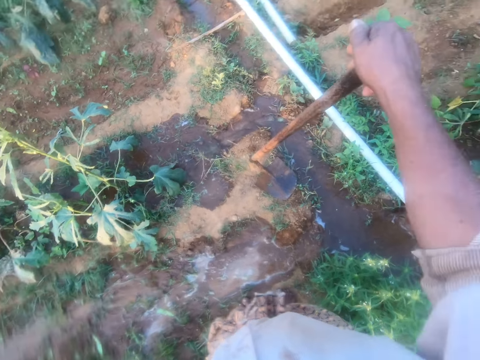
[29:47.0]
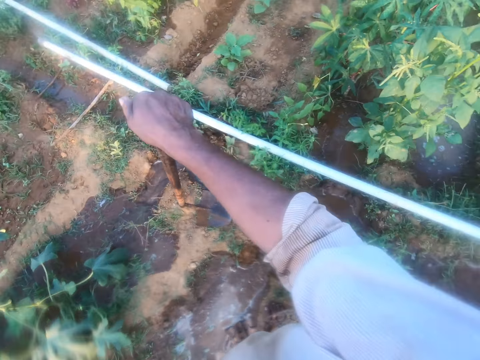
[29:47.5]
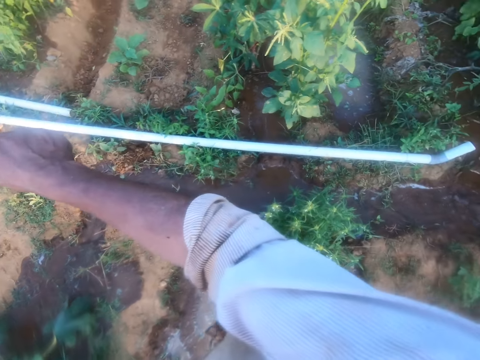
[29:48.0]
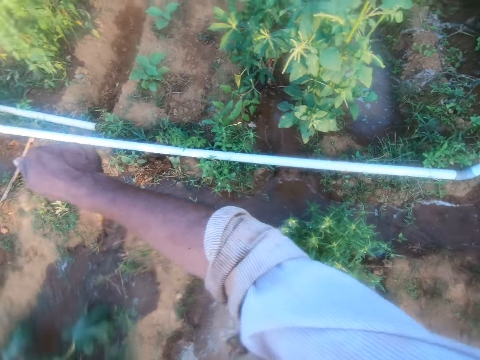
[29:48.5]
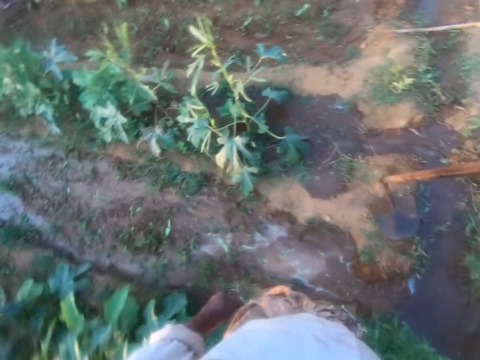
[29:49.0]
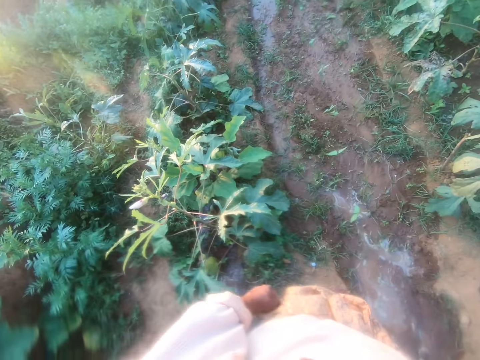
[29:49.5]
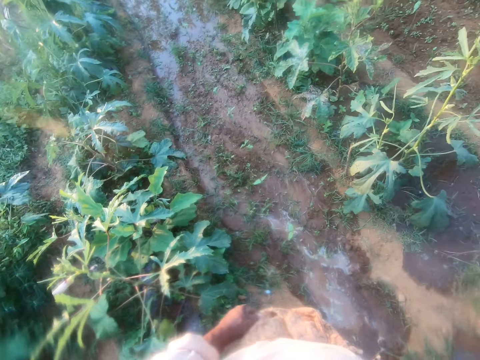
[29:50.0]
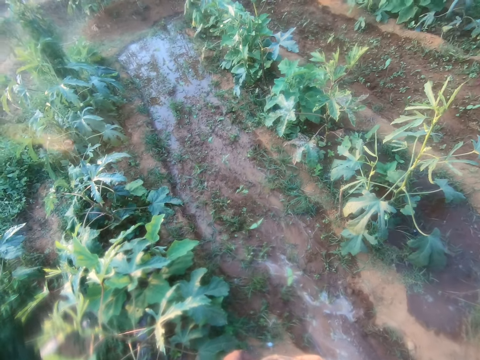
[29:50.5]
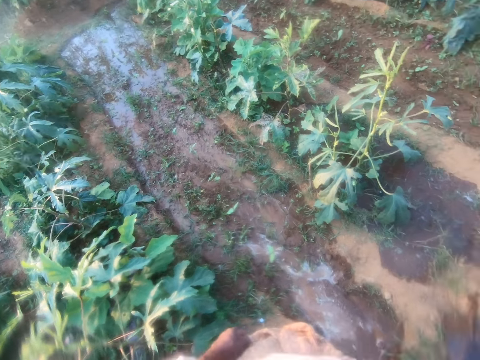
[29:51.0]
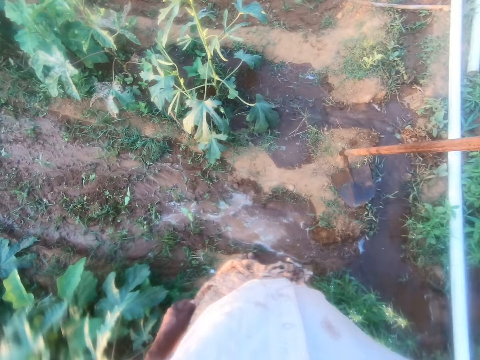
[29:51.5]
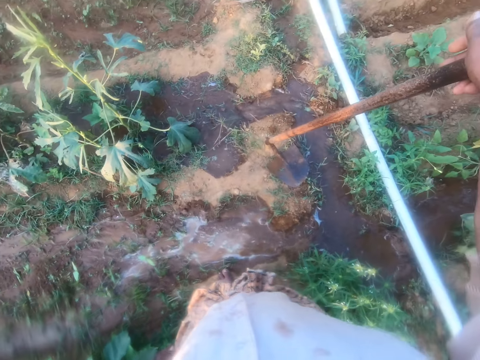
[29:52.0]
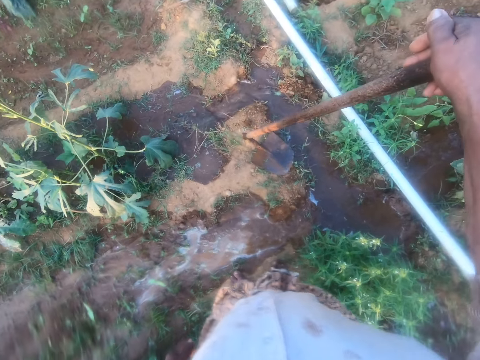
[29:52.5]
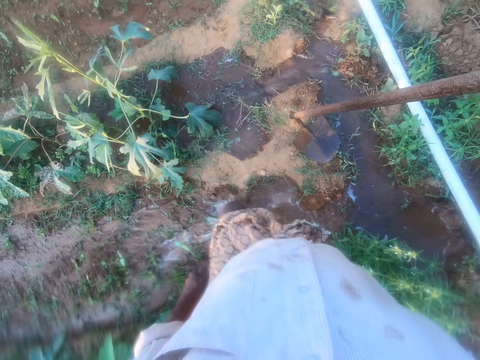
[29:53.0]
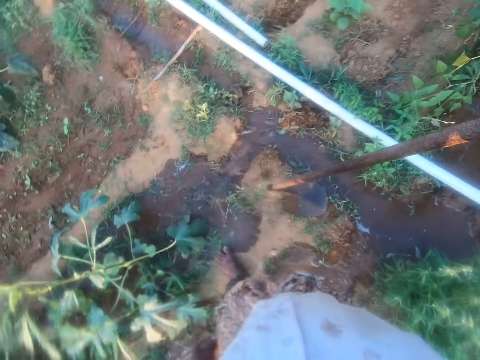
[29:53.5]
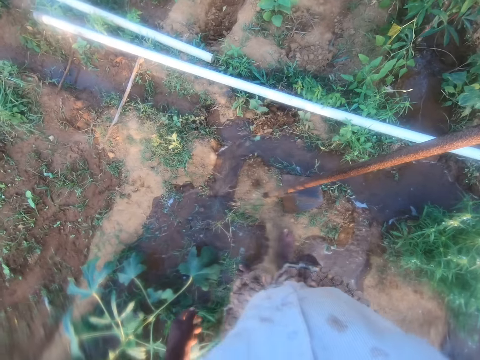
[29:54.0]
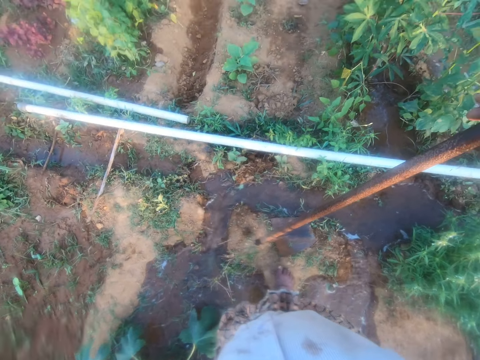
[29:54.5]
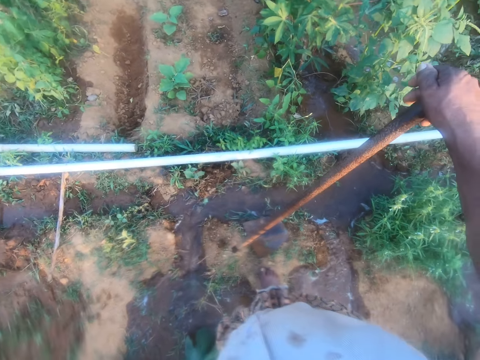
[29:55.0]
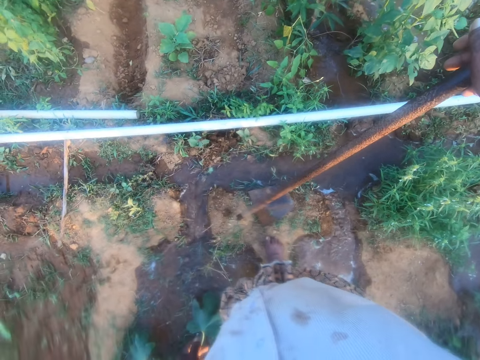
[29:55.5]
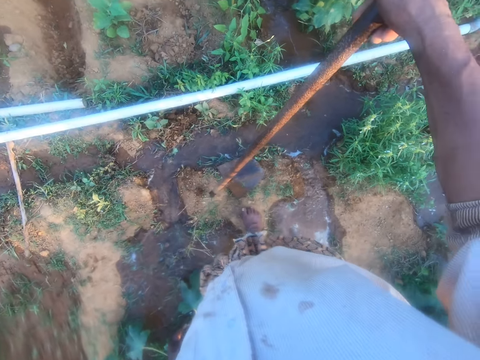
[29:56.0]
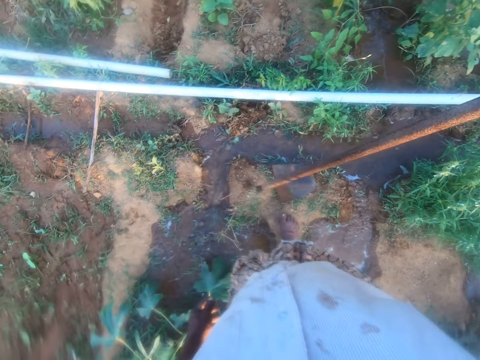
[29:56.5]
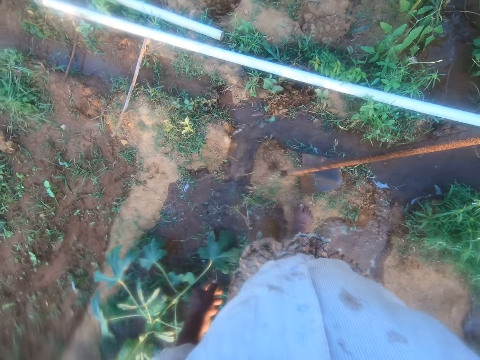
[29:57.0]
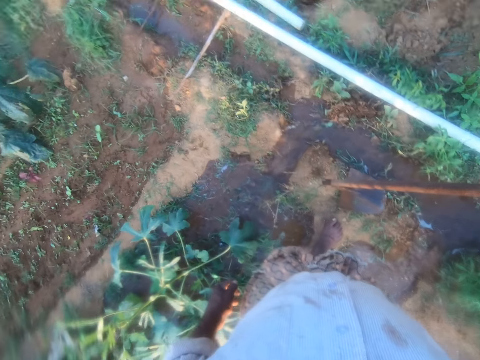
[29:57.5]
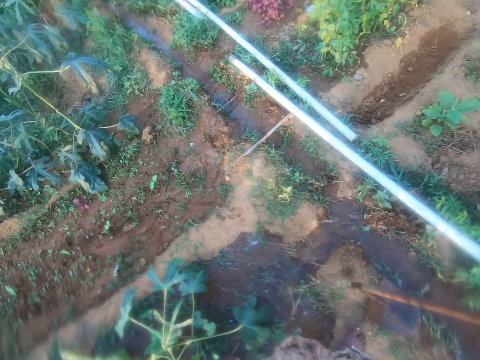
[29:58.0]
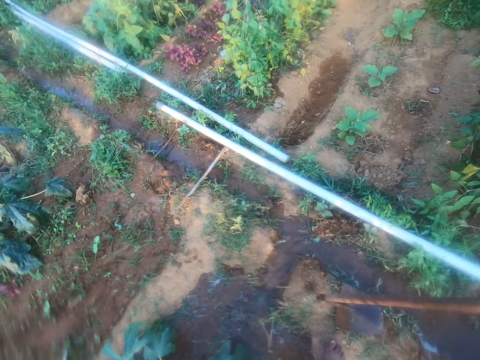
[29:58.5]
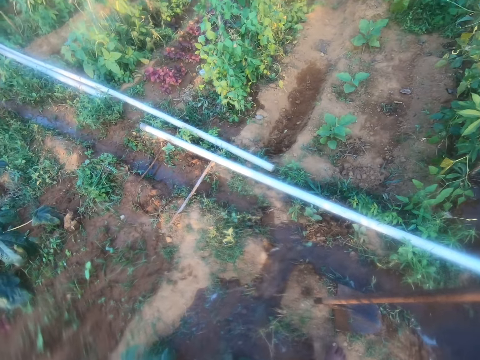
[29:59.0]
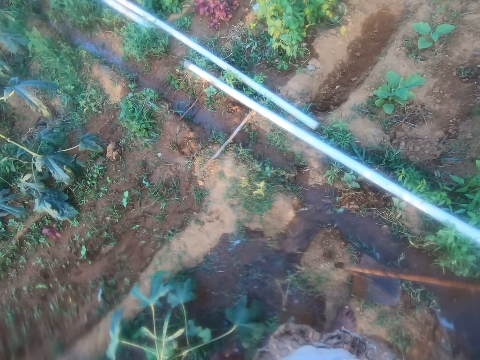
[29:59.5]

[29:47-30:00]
The camera wearer turns around the garden. They make steps. They look around the garden.

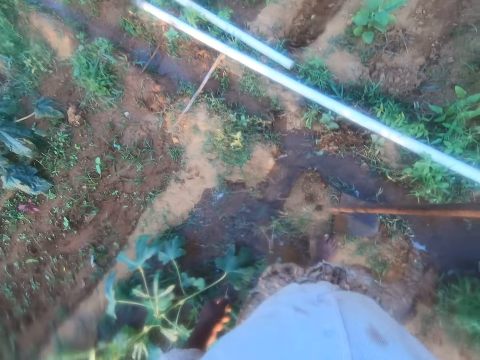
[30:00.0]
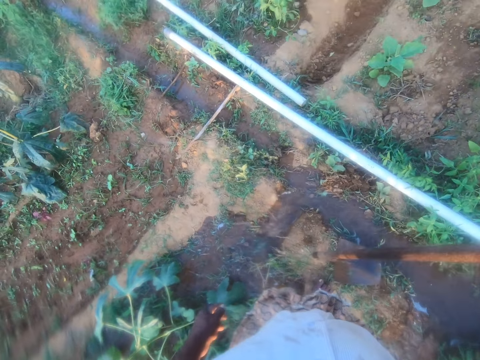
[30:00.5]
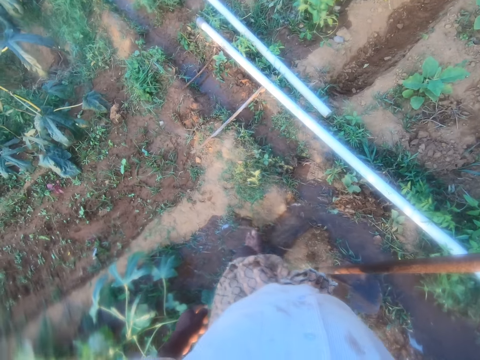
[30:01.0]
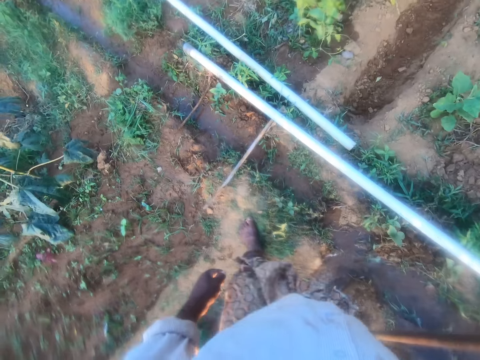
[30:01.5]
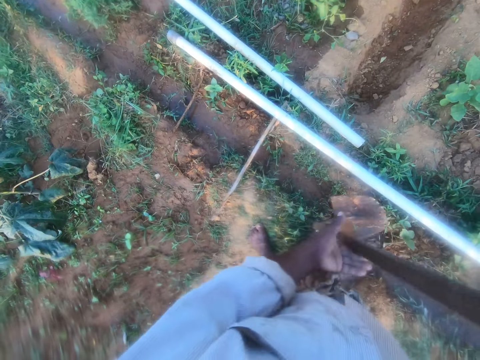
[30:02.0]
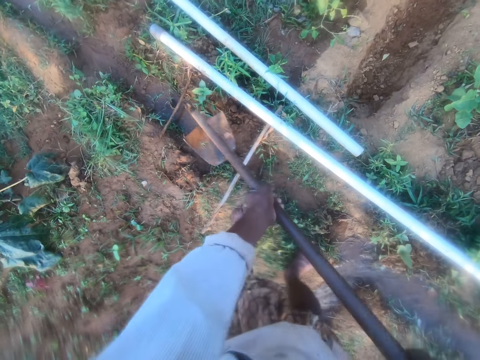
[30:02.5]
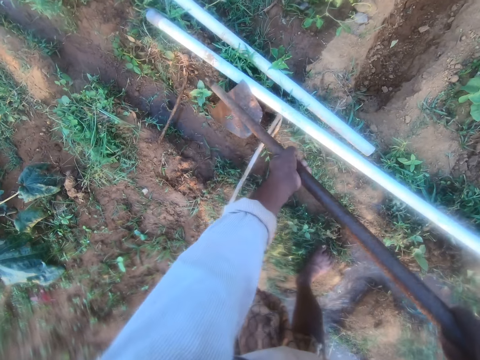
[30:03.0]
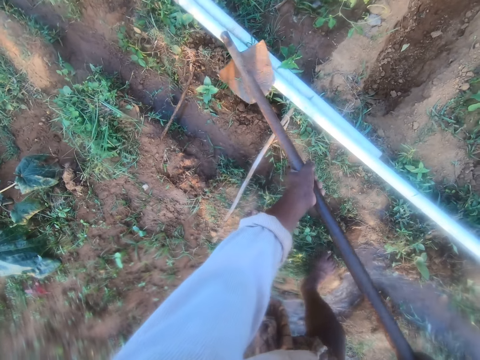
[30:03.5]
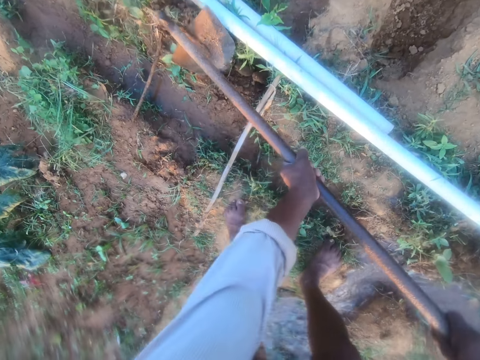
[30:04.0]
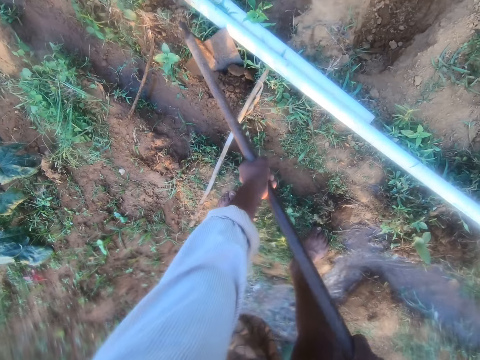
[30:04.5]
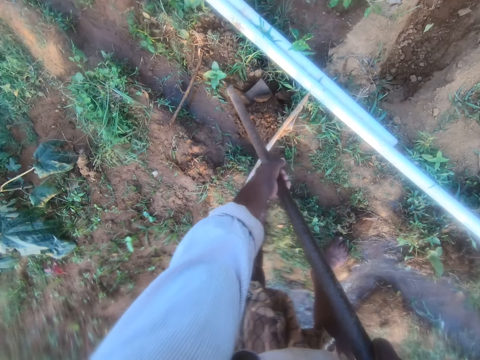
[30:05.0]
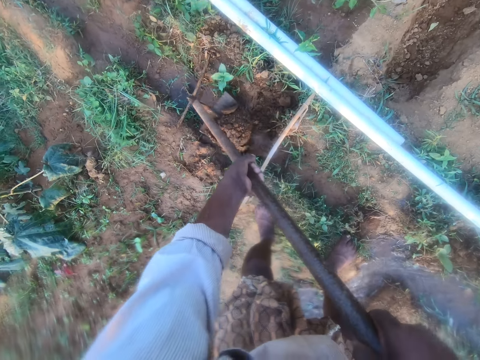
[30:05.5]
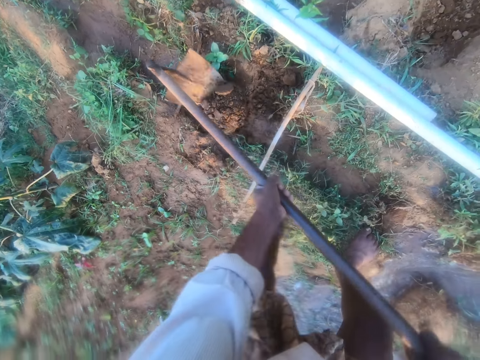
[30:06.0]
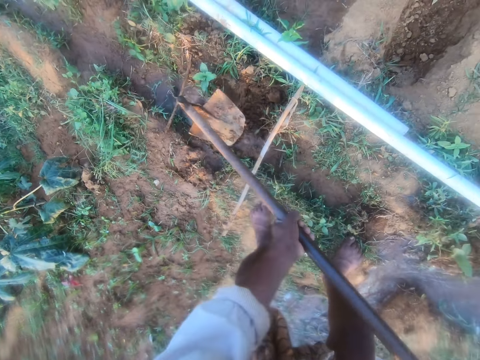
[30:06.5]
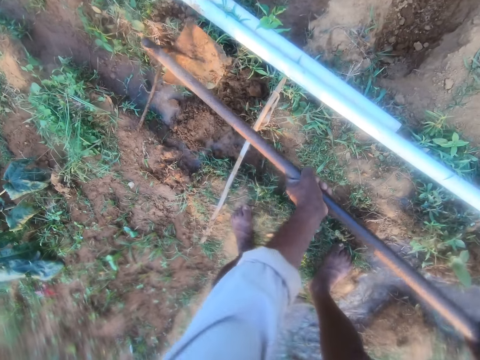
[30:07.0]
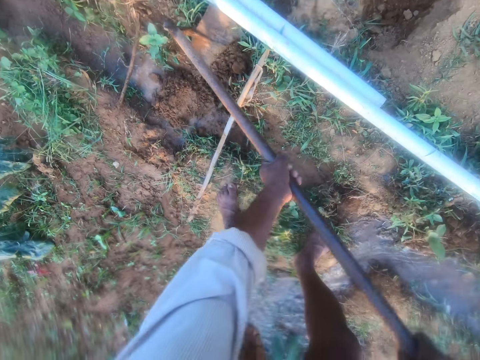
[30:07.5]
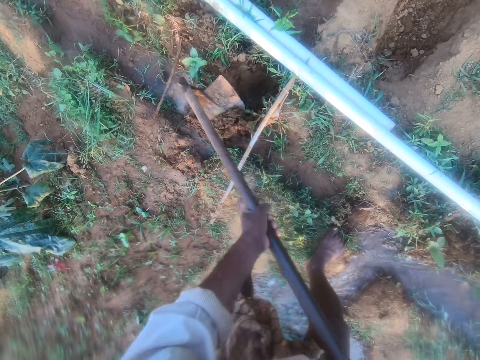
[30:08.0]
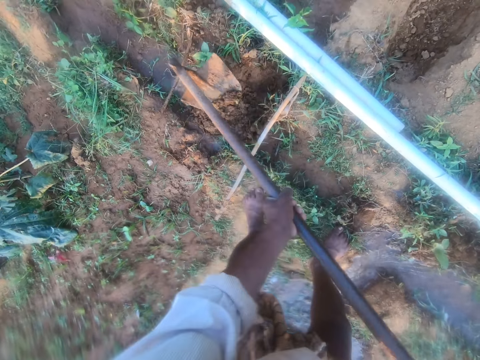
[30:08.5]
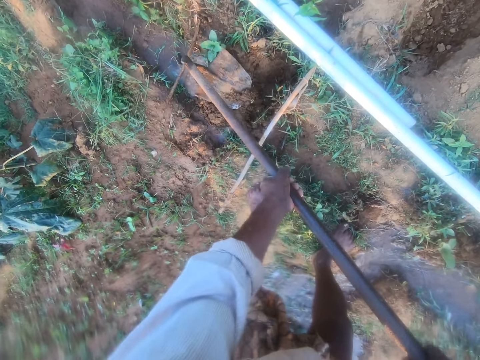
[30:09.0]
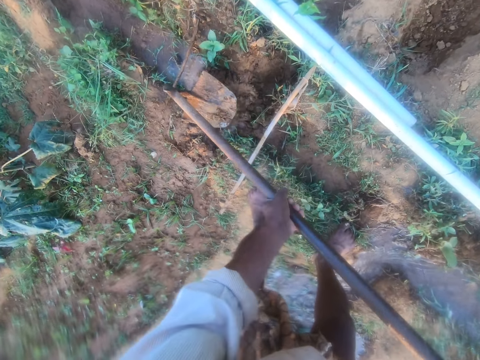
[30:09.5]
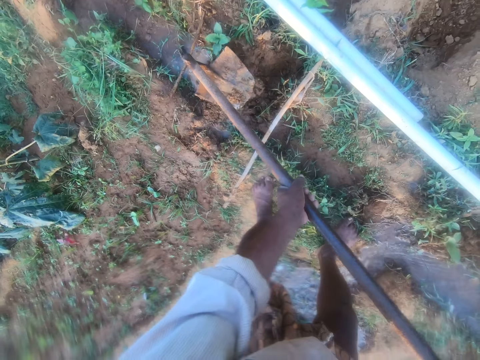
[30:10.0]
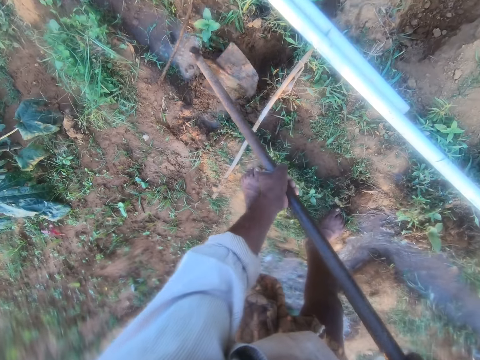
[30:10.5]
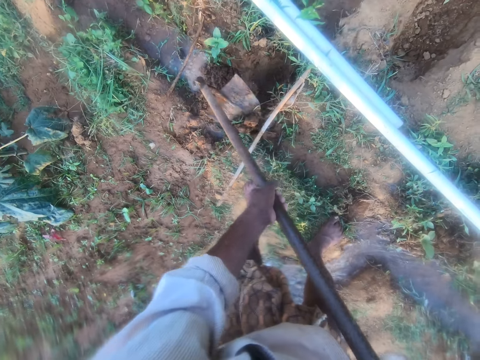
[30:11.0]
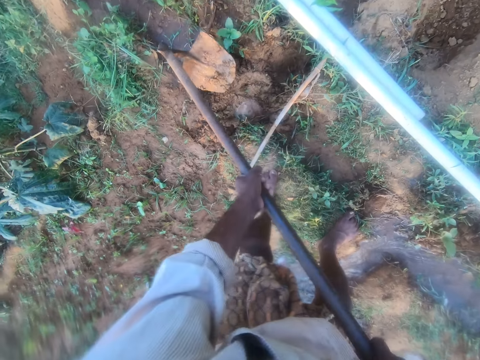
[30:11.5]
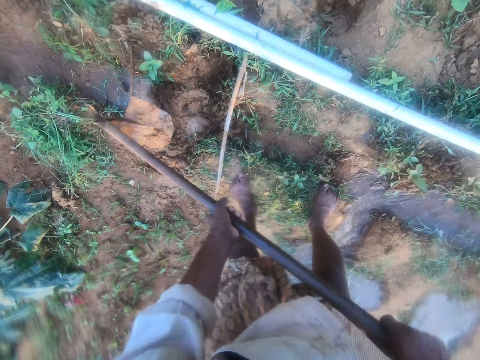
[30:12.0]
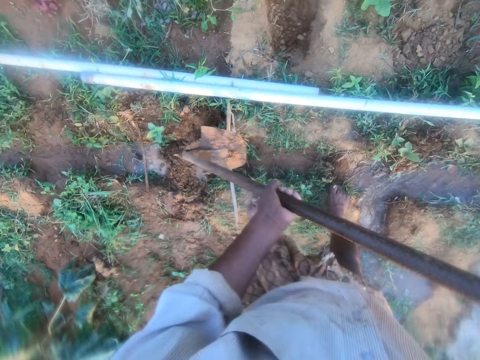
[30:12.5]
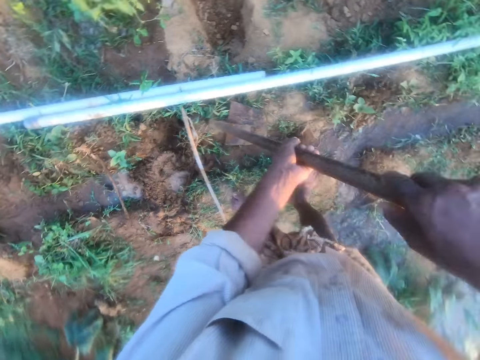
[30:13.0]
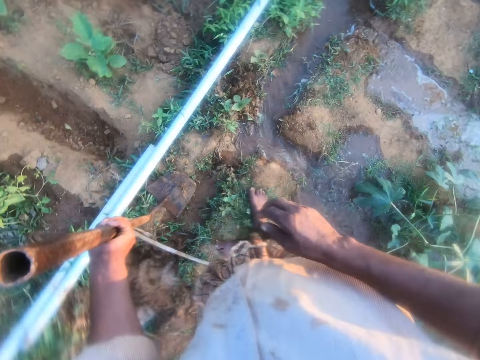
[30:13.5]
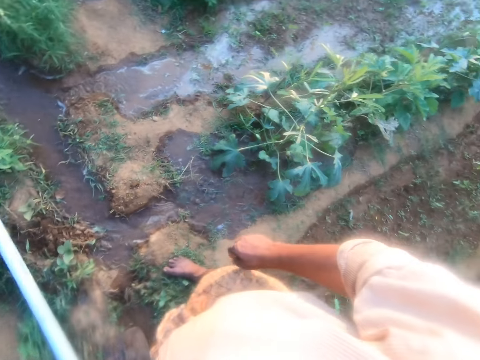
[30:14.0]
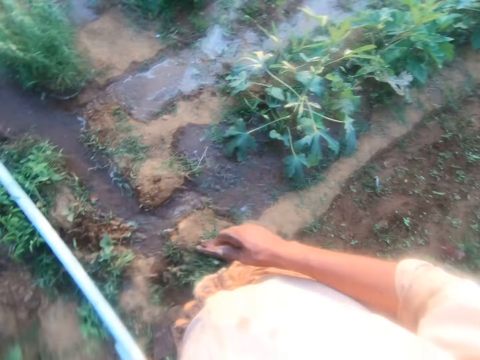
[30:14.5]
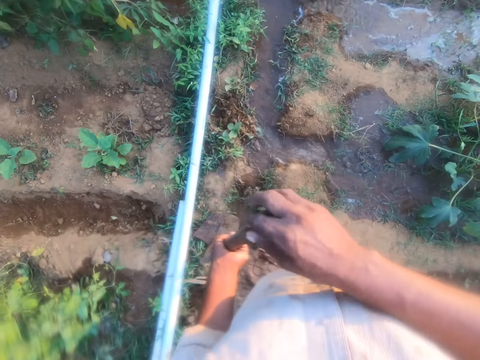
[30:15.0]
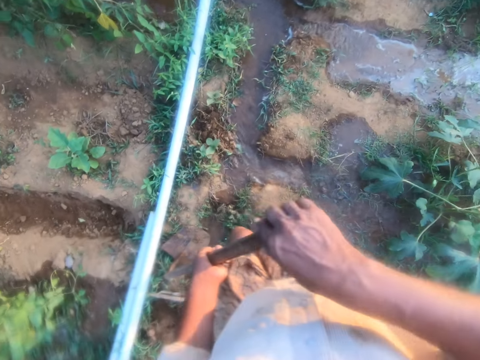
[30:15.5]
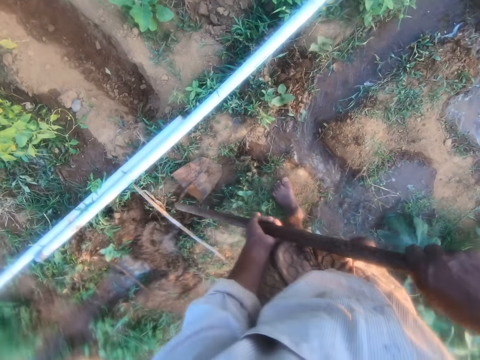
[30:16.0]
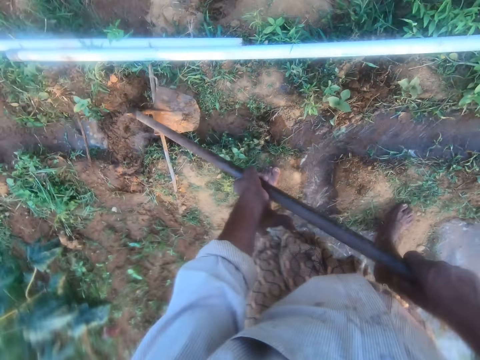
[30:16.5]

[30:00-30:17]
The camera wearer holds a hoe with hands. They move pipes with the hoe. They scoop soil with the hoe. They put soil in a trench. They scoop soil with the hoe. They put soil in the trench. They press soil with the hoe. They put down the hoe. They look around the garden. They hold the hoe with hands.
